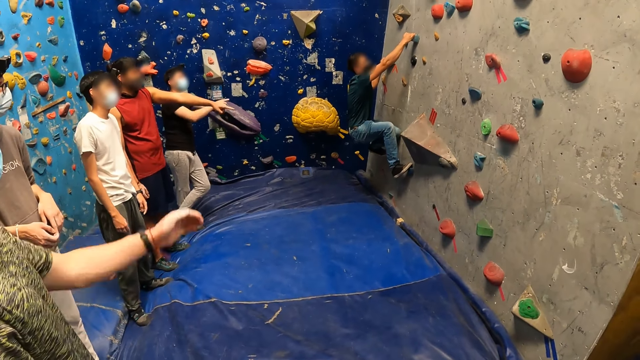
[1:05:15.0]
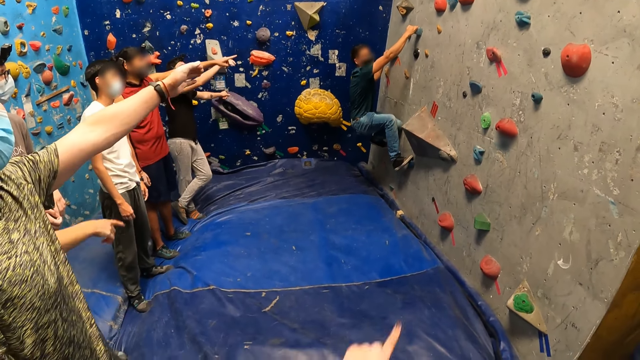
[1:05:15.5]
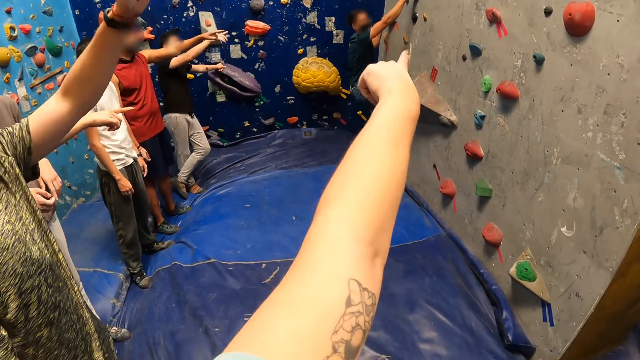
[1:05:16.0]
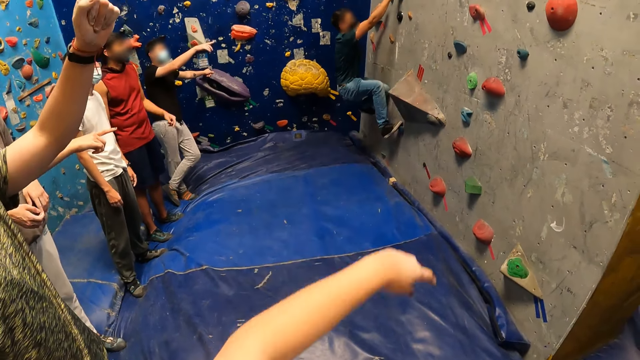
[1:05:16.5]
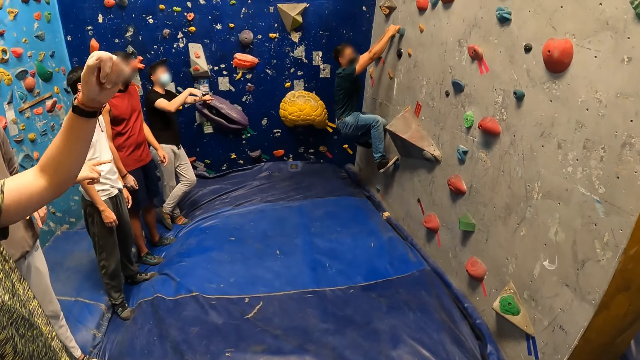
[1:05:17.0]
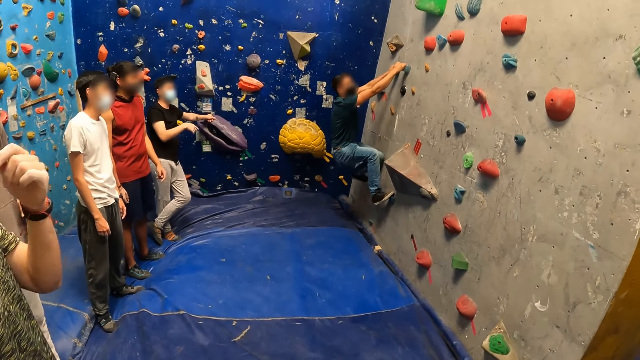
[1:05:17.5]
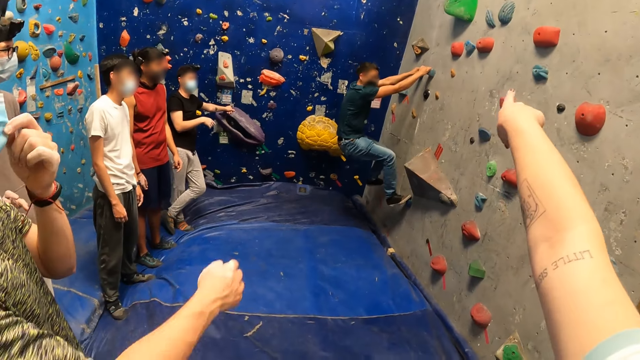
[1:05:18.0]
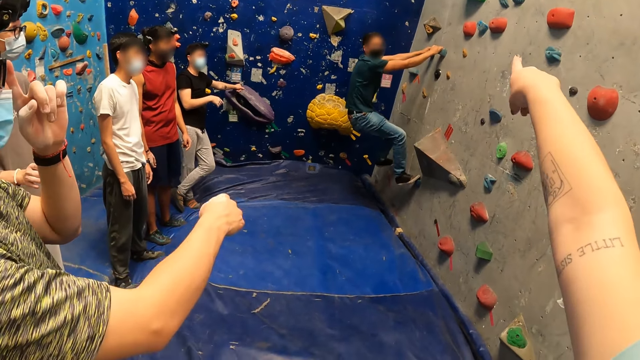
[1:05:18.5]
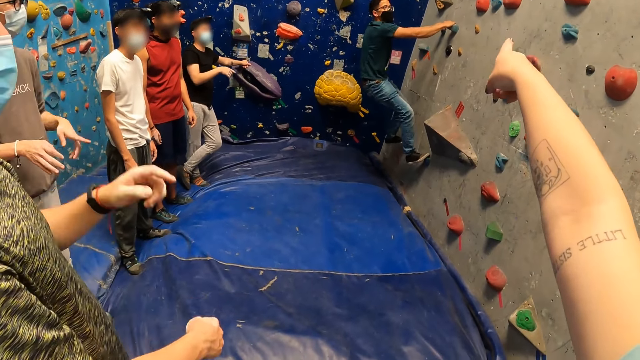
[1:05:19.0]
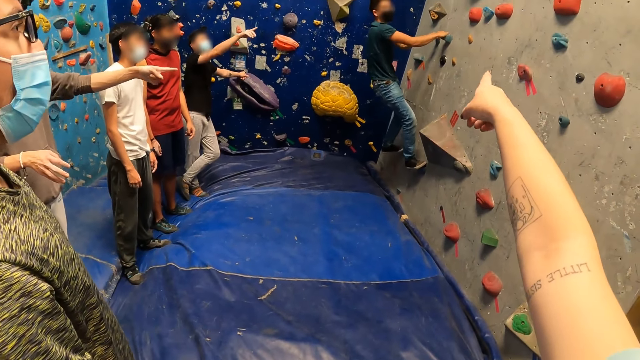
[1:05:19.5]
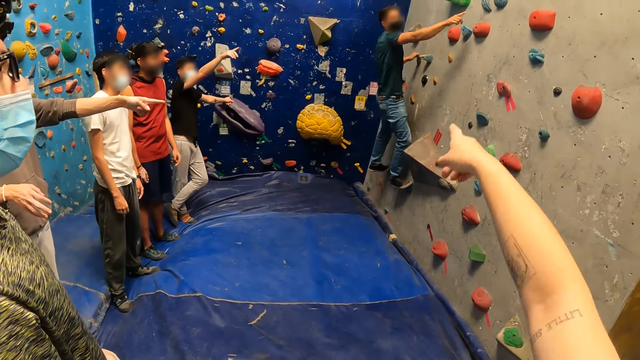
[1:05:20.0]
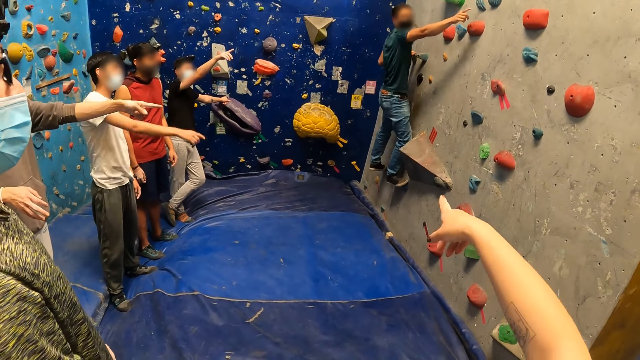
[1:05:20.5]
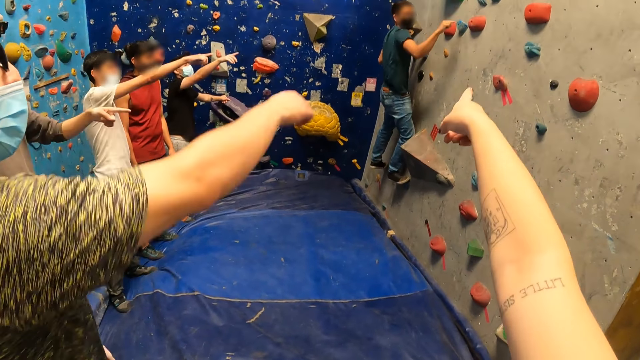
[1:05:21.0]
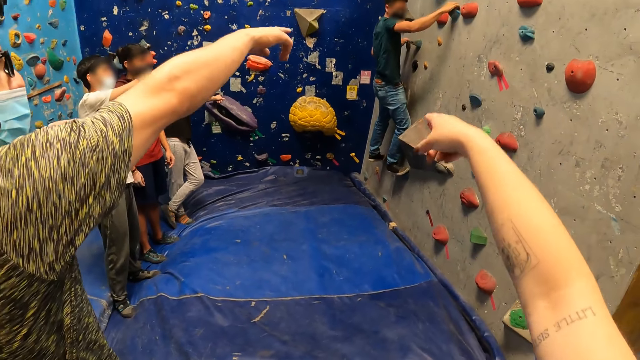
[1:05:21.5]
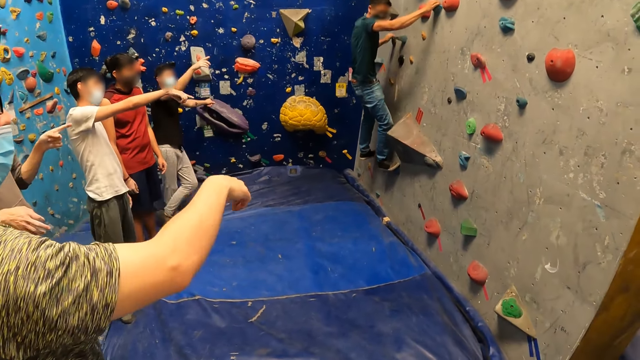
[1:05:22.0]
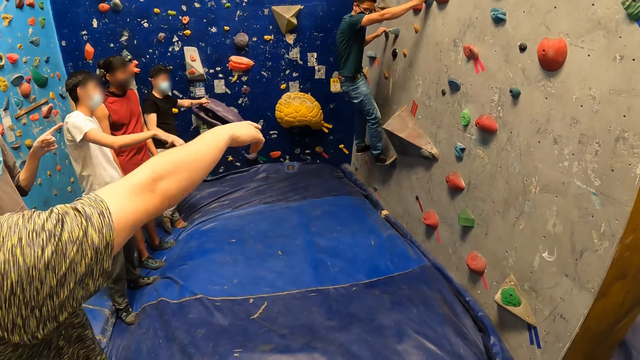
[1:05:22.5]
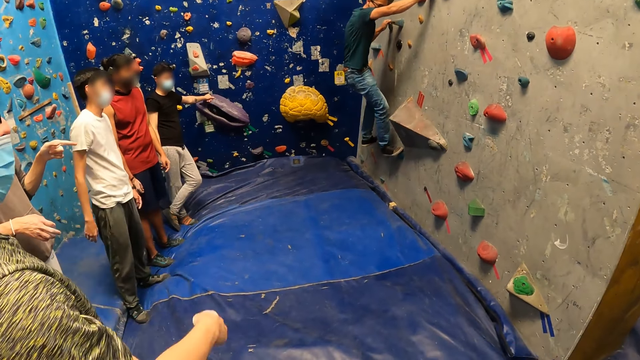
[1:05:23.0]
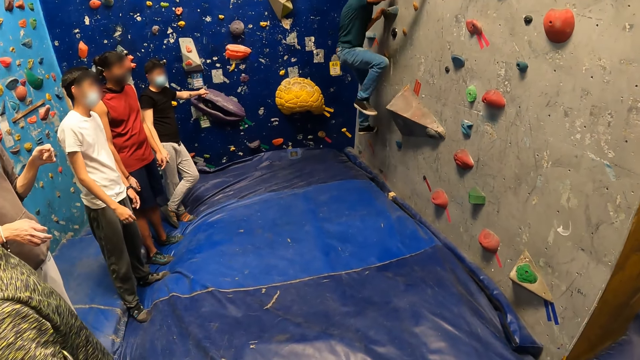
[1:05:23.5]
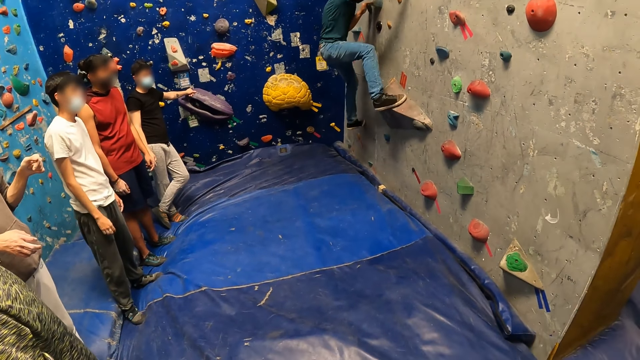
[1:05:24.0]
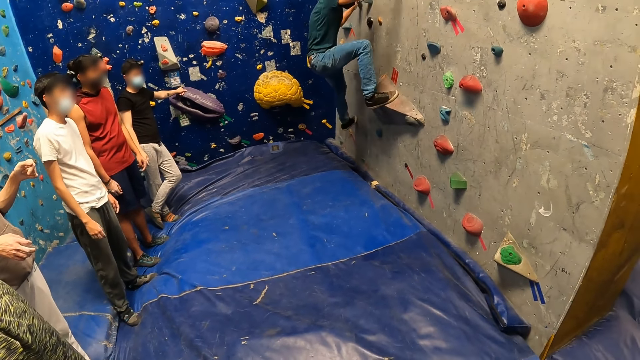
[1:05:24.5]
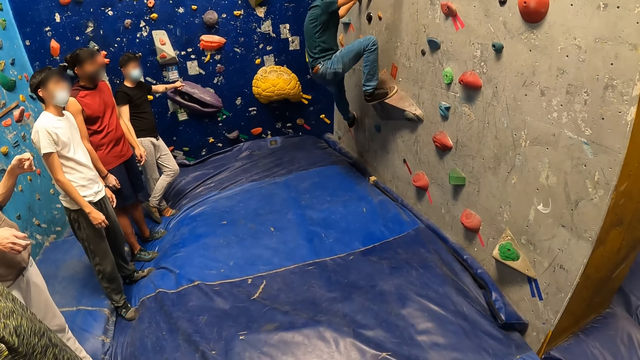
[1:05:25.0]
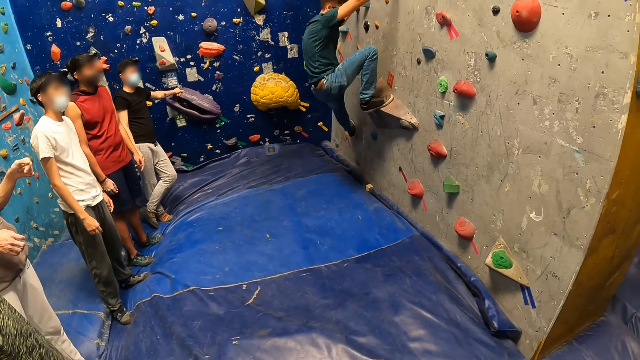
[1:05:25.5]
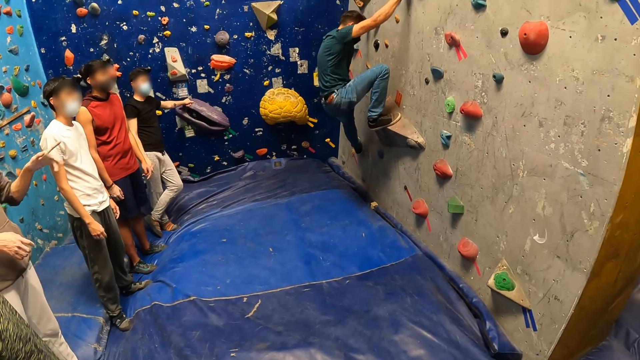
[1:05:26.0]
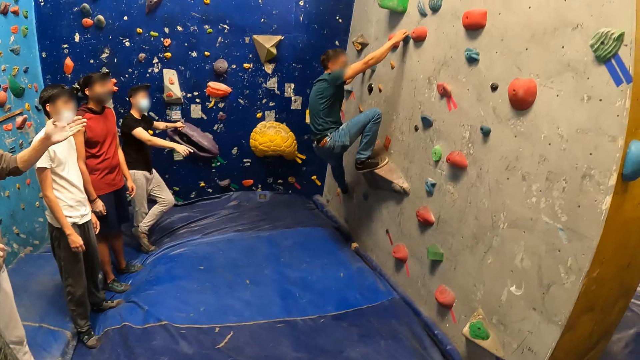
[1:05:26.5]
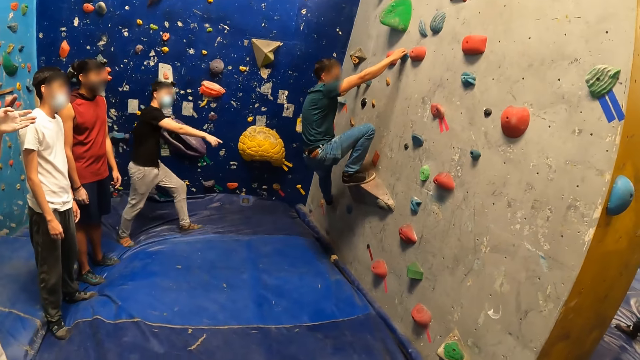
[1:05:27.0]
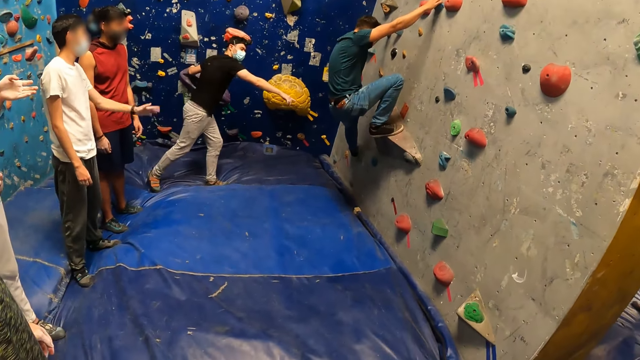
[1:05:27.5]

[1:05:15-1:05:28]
The man removes his right hand from the climbing grip on the wall. A person interacts with another person. The man holds a climbing grip on the wall with his right hand. The man removes his right leg from the foothold on the wall and places his right leg on a foothold on the wall.

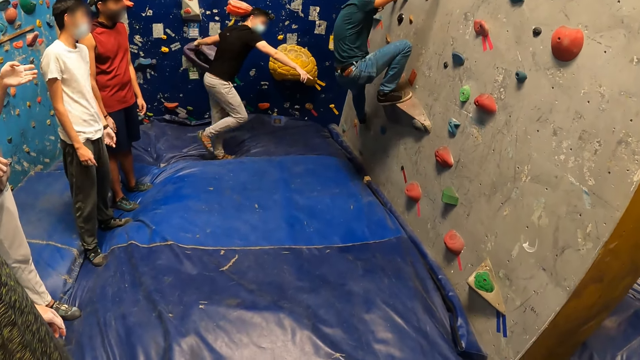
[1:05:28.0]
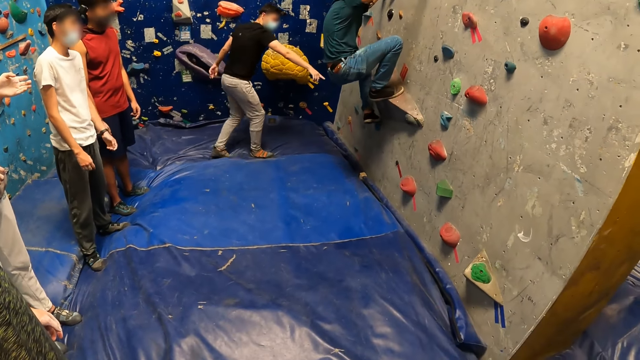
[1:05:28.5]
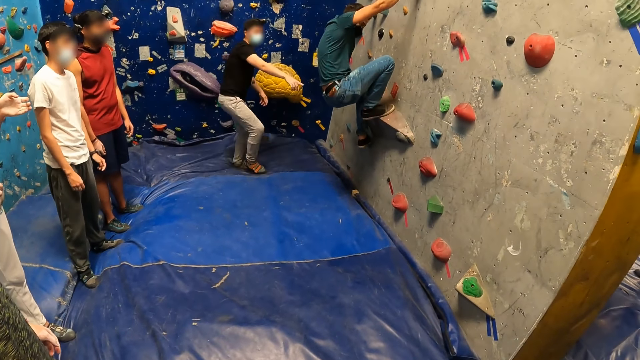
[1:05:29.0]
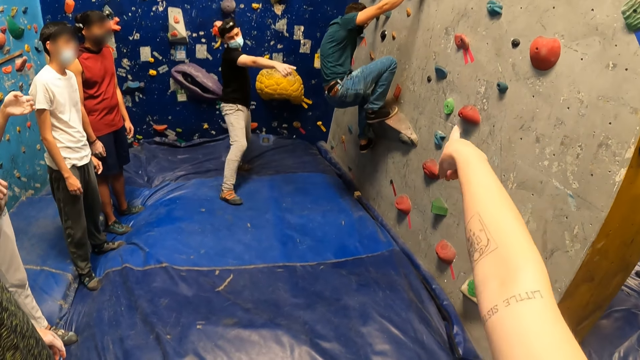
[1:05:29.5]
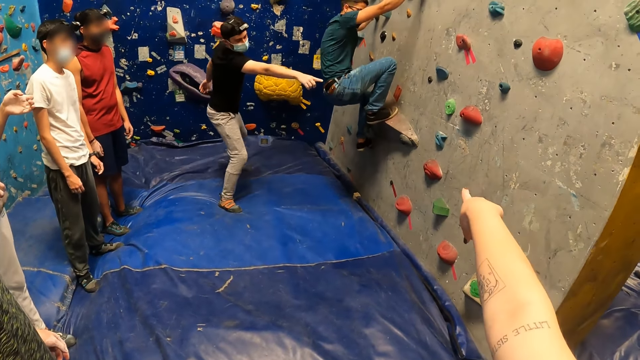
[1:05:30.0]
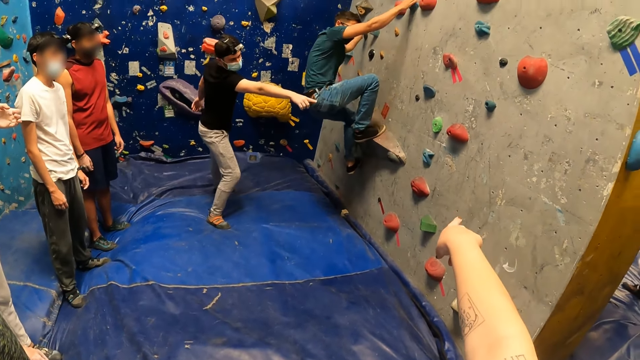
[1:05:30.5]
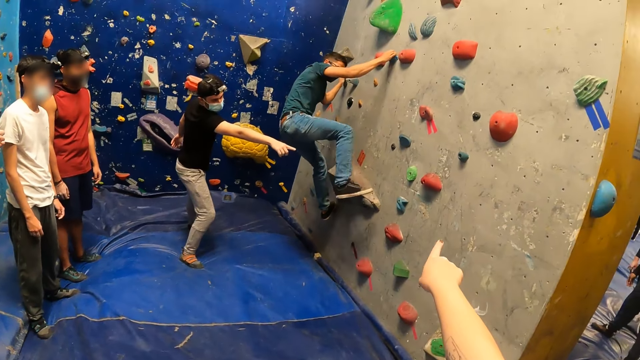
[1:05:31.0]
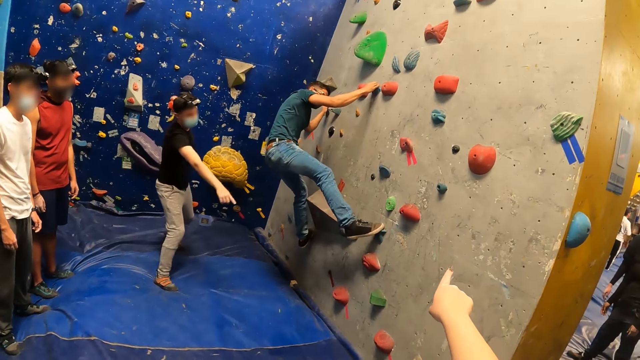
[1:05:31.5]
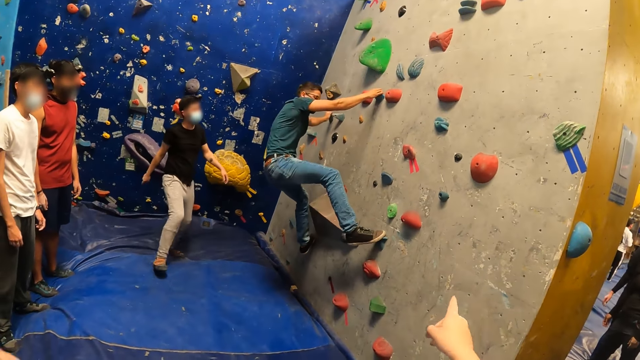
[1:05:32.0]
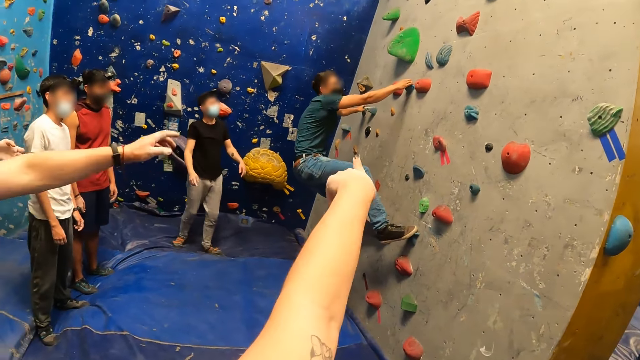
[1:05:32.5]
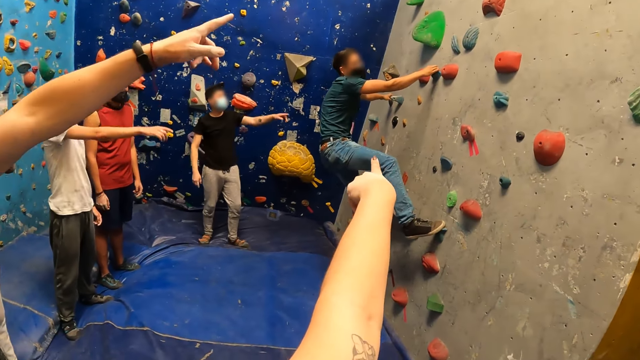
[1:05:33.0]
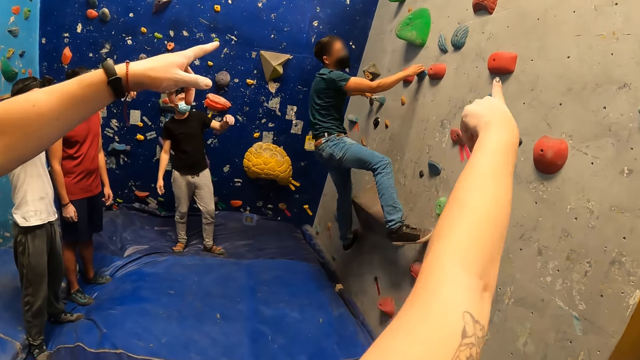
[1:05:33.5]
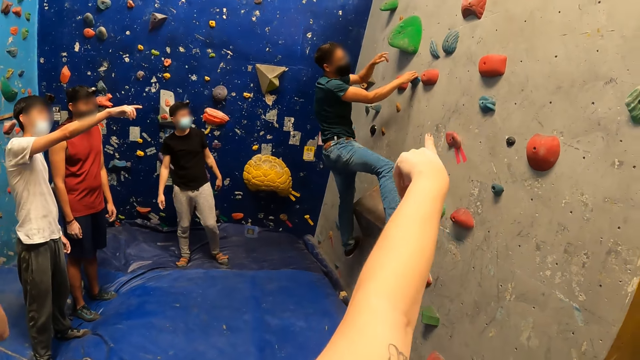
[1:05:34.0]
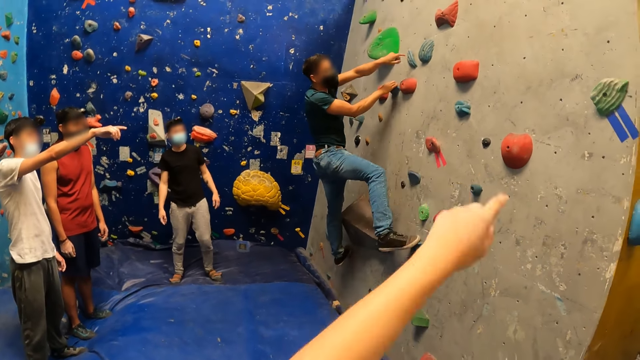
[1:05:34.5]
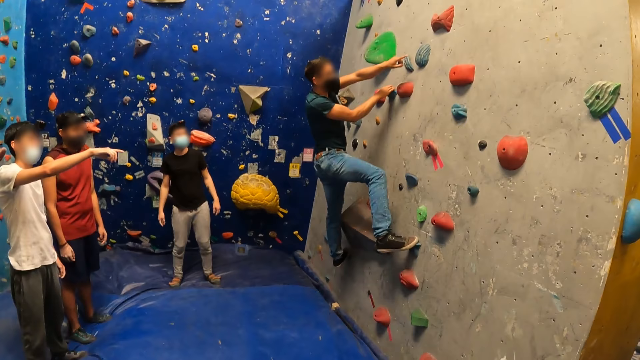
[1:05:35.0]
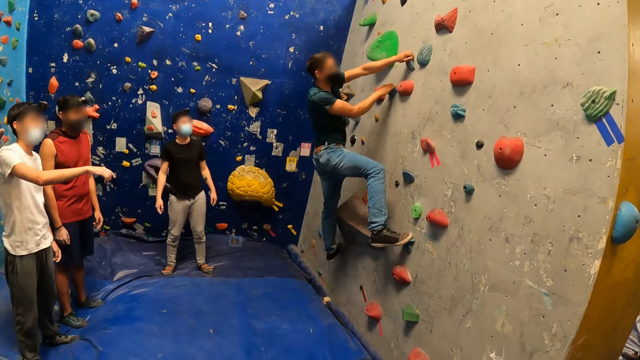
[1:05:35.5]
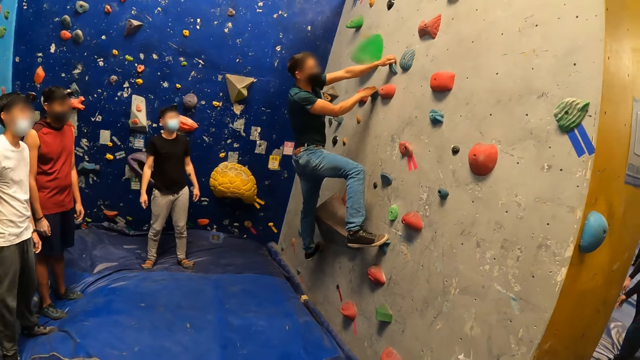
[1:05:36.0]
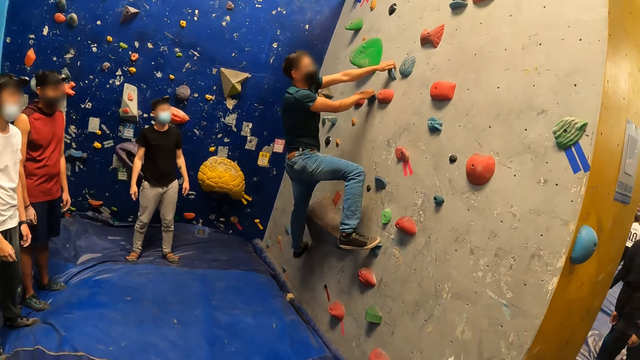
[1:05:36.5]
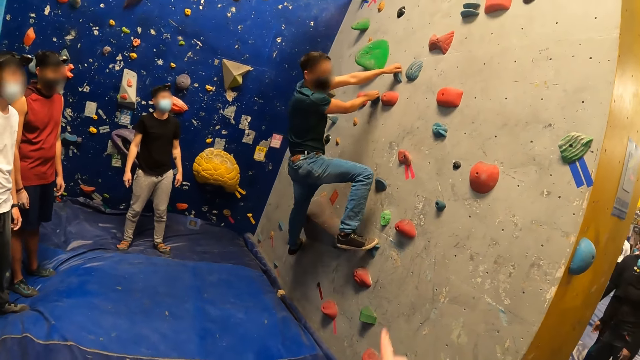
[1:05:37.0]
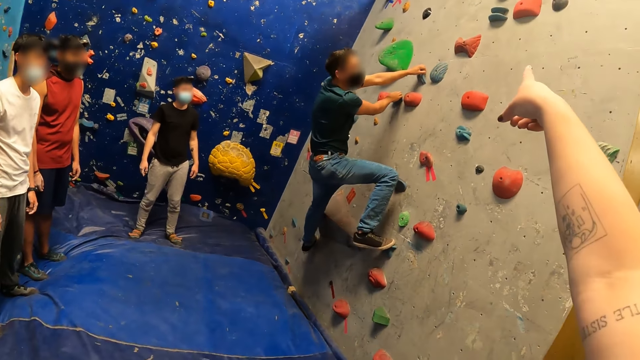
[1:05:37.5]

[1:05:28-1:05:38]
A person walks in the room and points at the wall. The man removes his right leg from the foothold on the wall and places his right leg on a foothold on the wall. The camera wearer points at the wall. Another person interacts with another person. Another person interacts with the same person. The man removes his left hand from the climbing grip on the wall and holds a climbing grip on the wall with his left hand.
